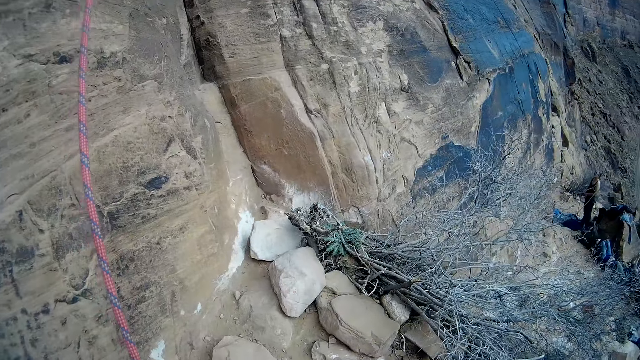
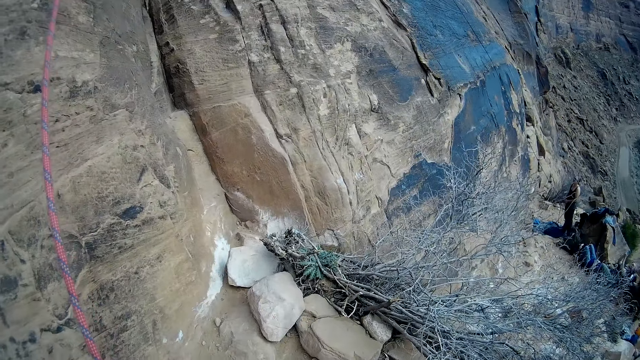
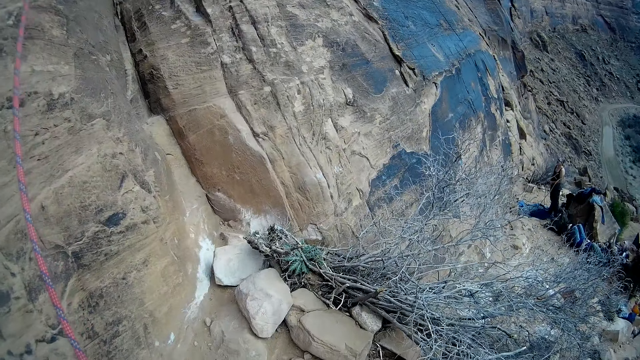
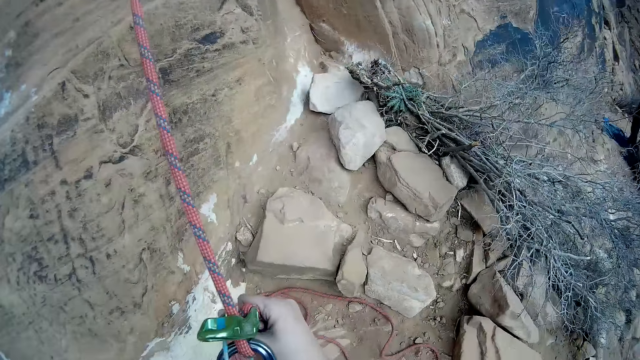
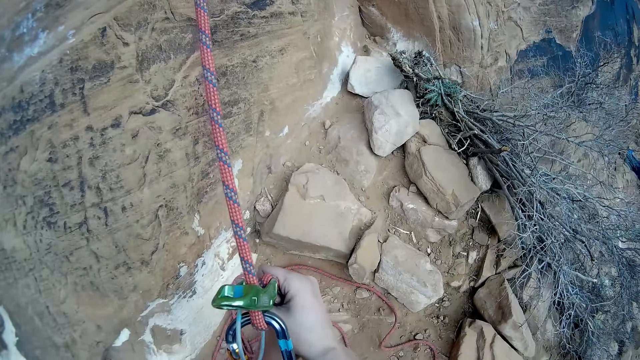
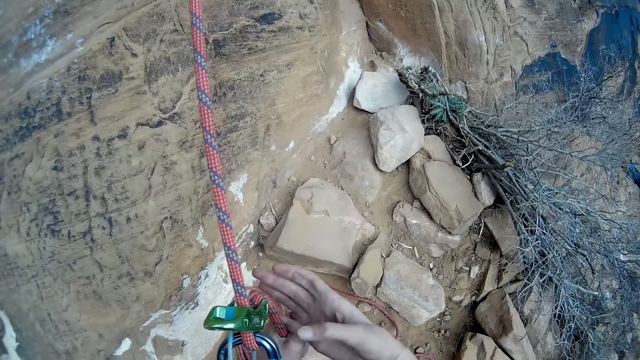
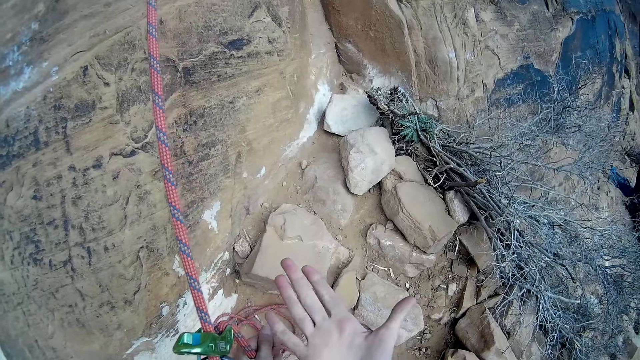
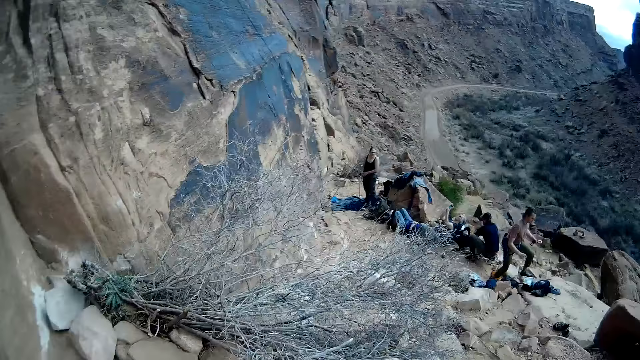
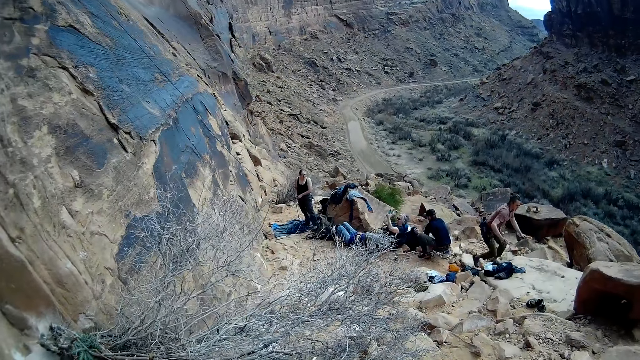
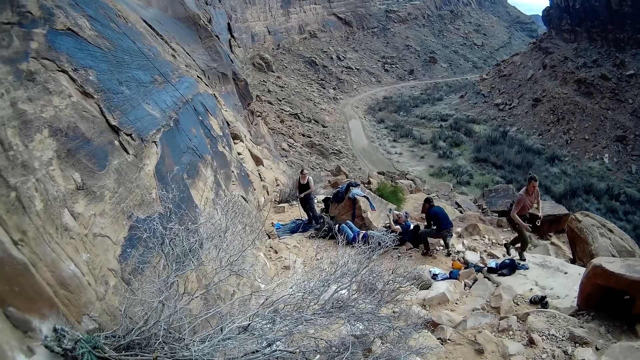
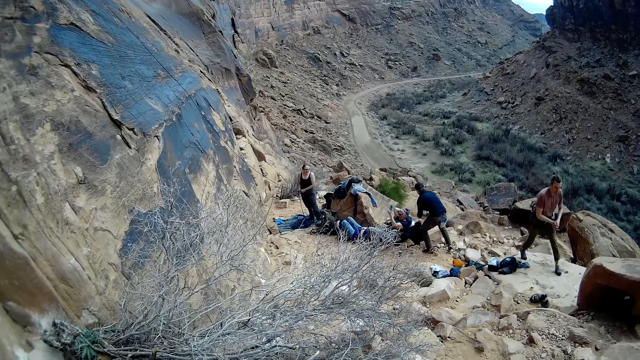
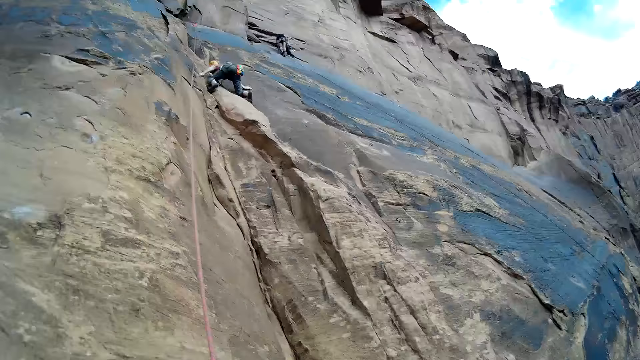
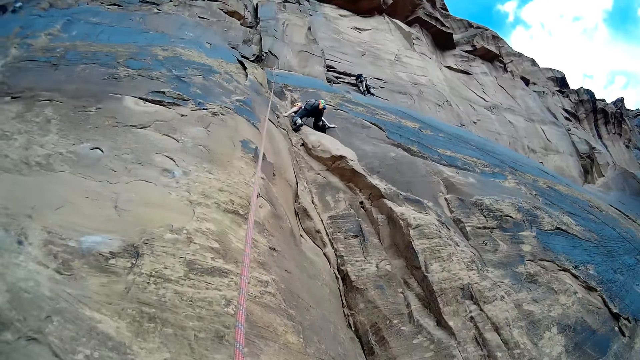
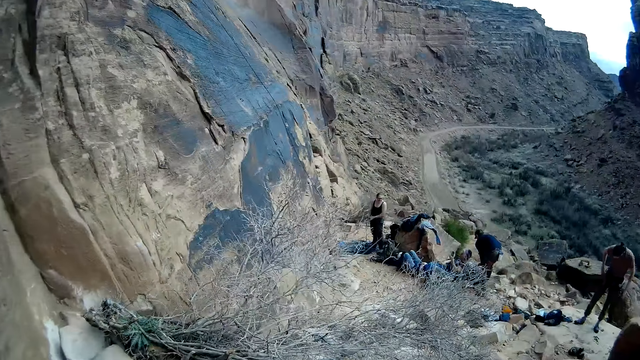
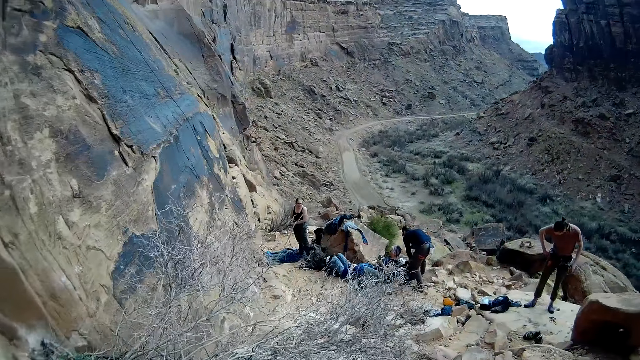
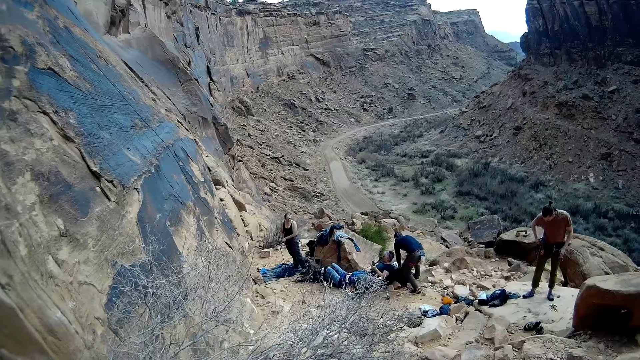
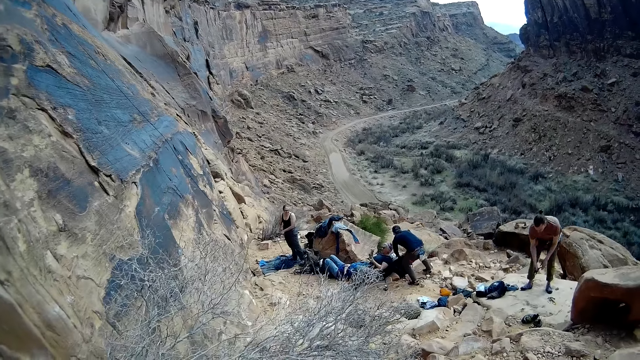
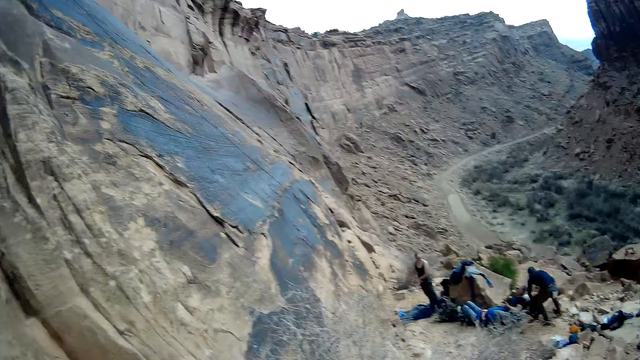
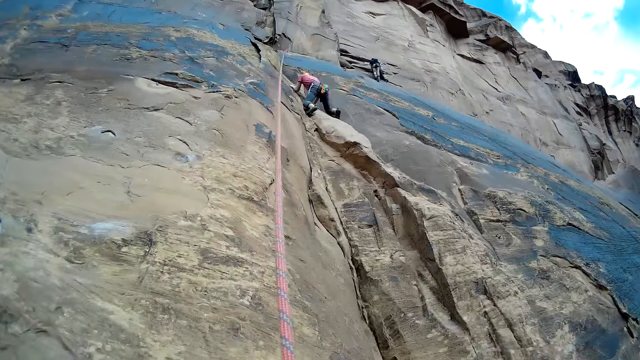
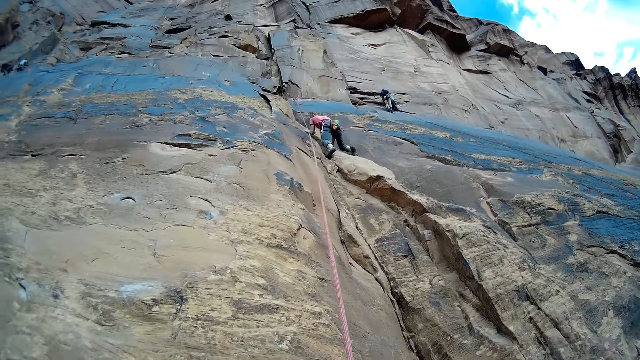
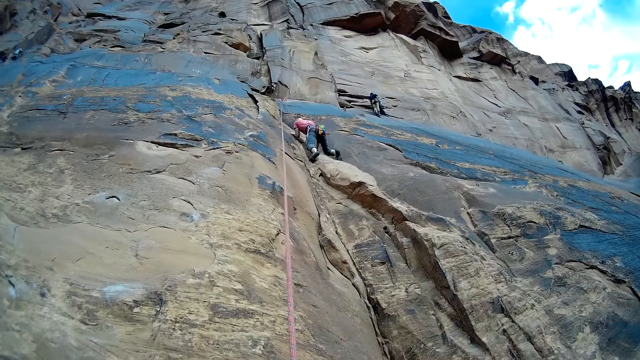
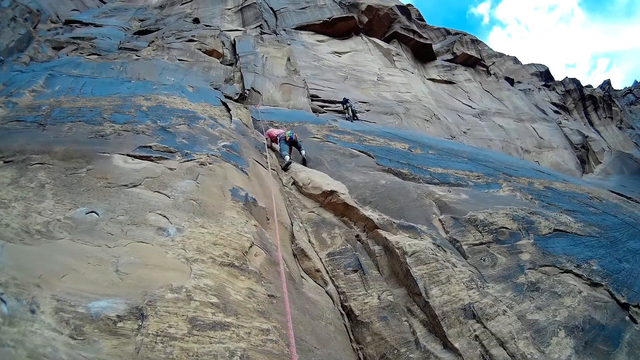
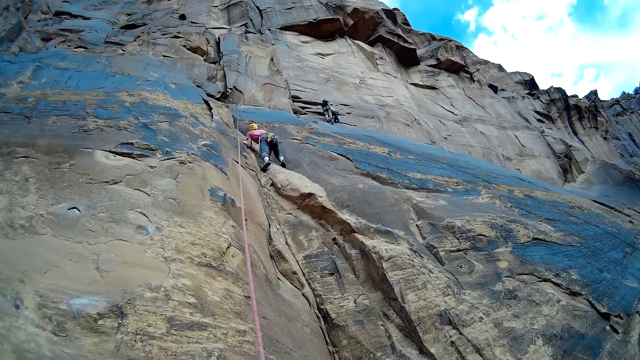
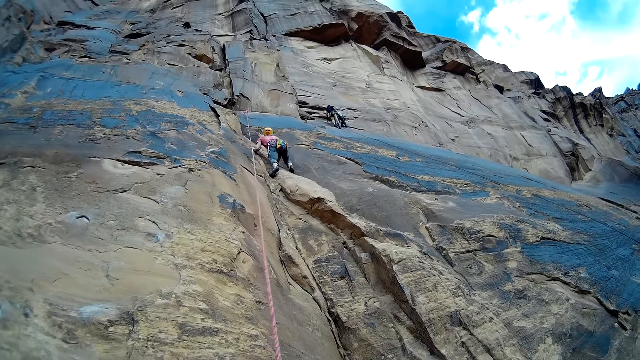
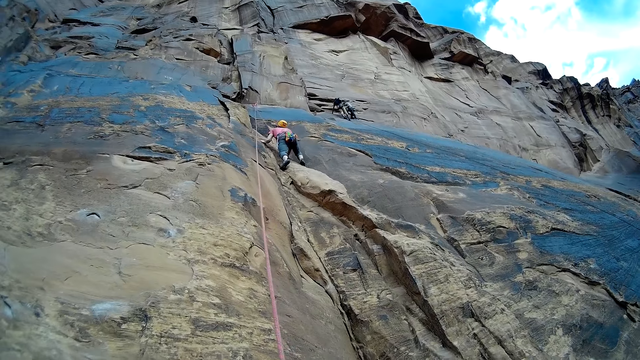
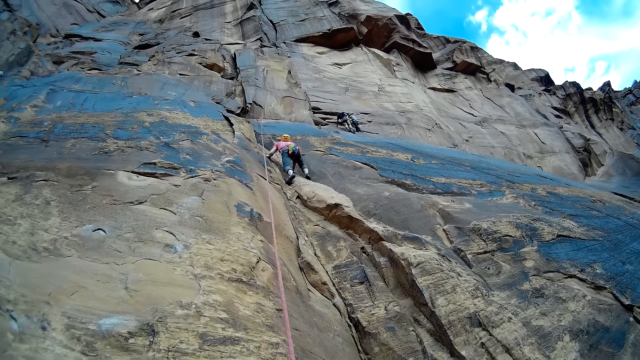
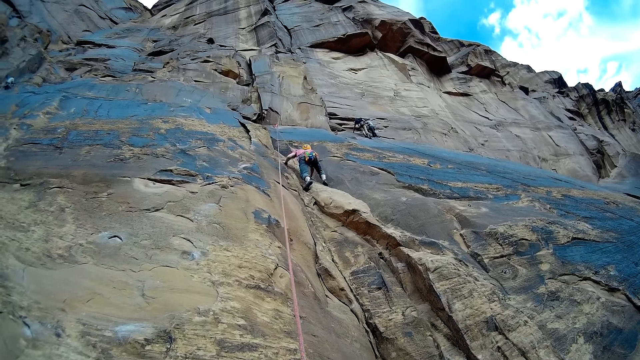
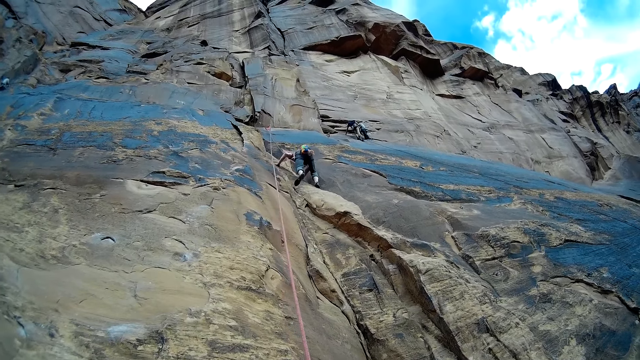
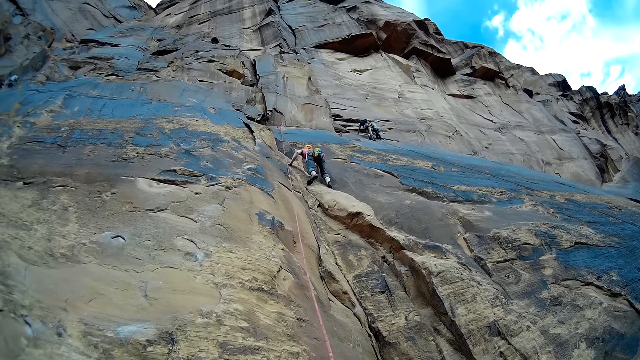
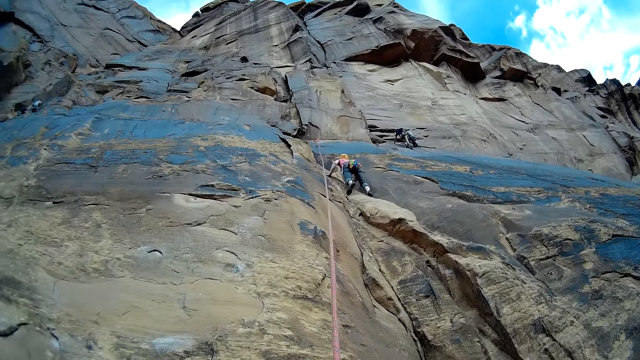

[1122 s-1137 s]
The camera wearer looks around. They hold the rope. They look around. They hold the rope. They look around. They look at a man.

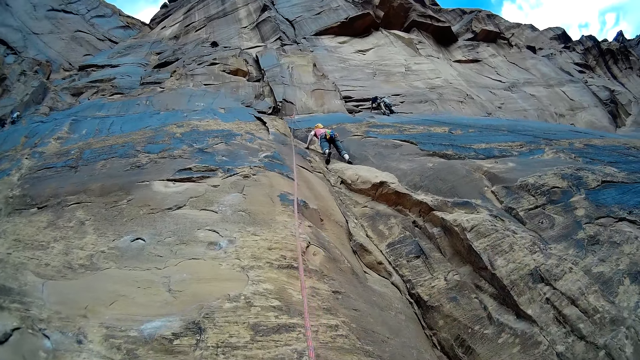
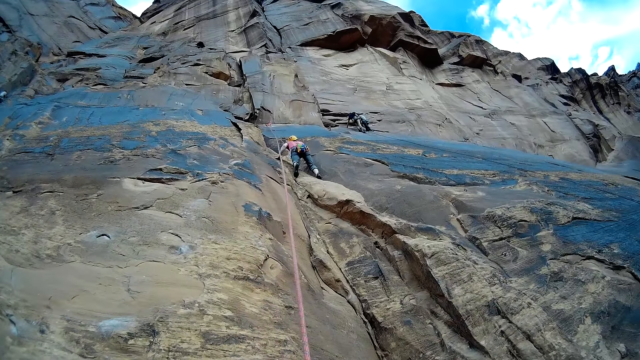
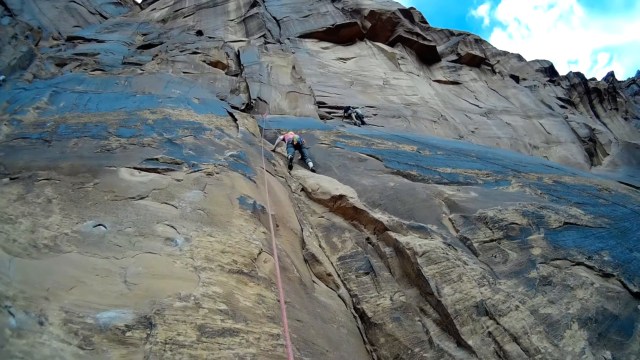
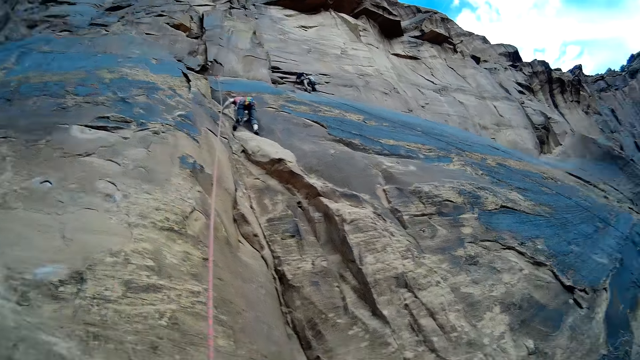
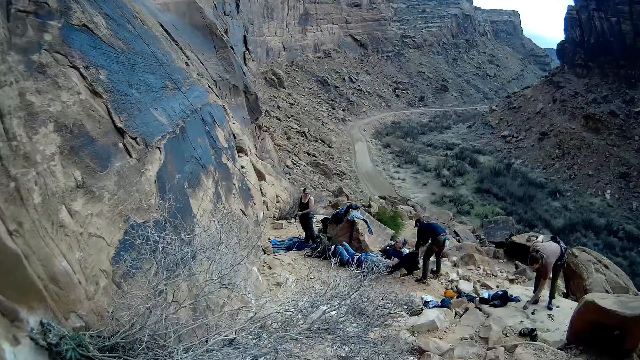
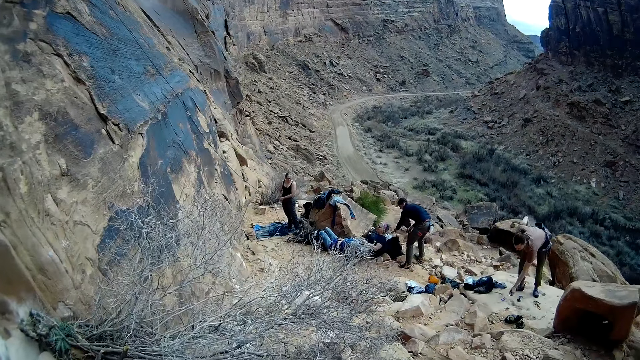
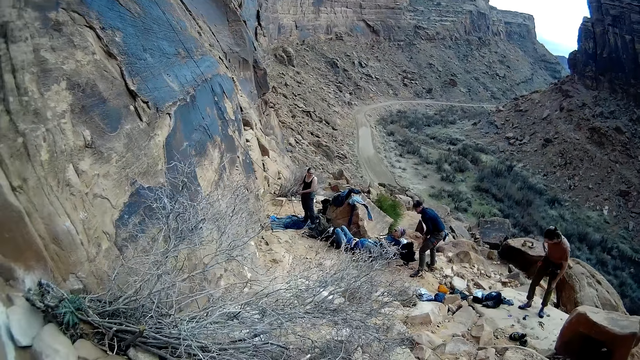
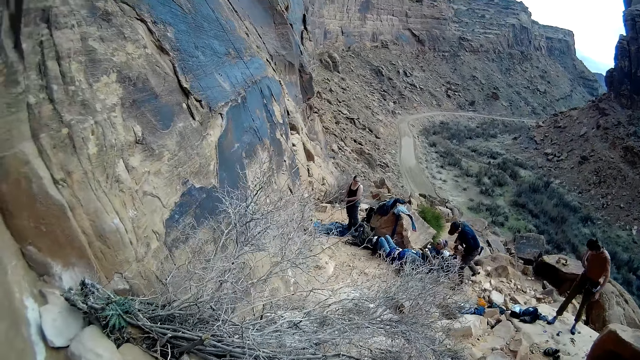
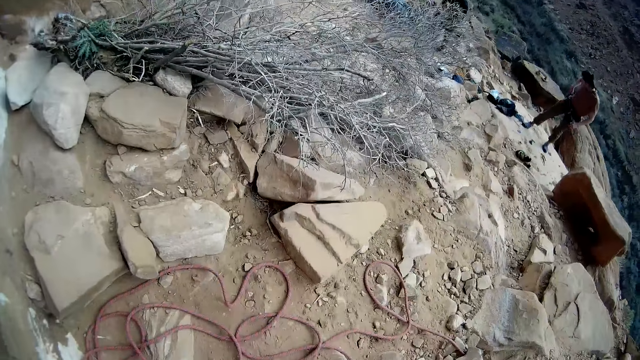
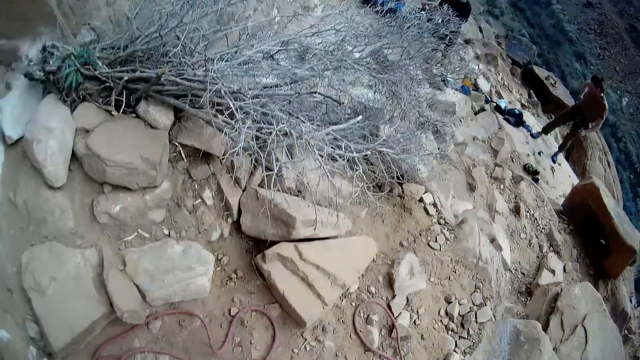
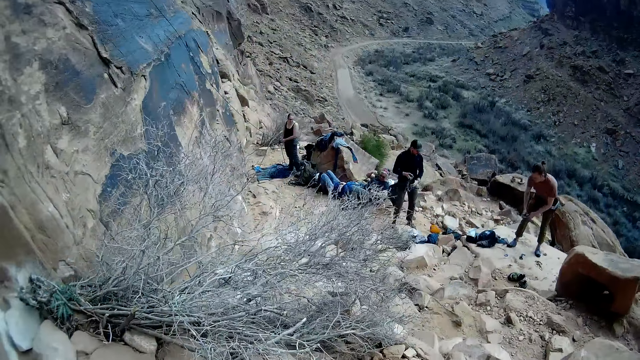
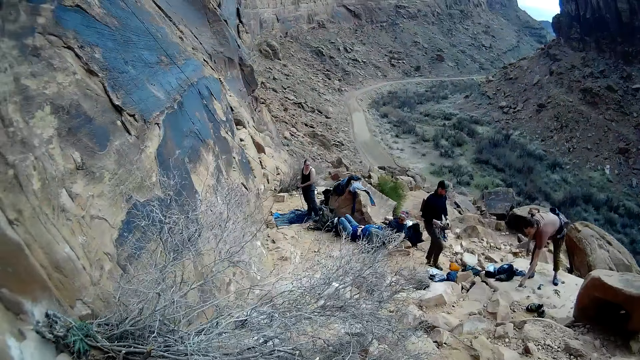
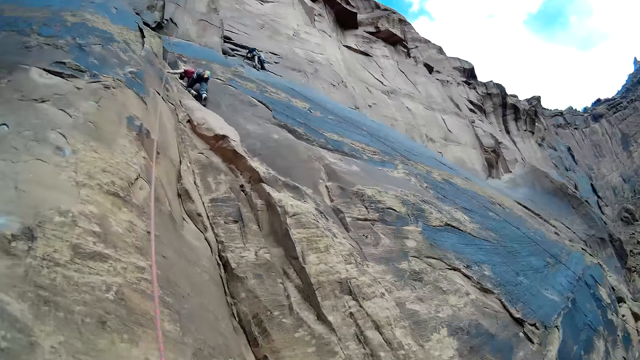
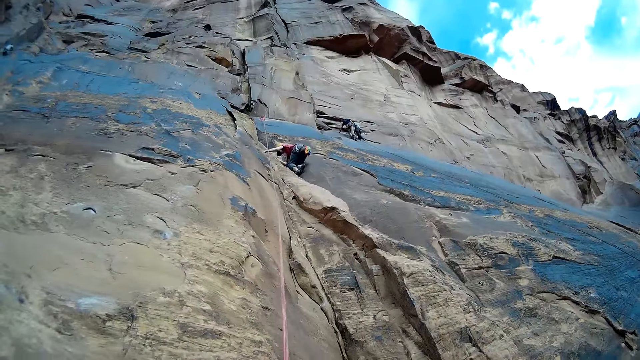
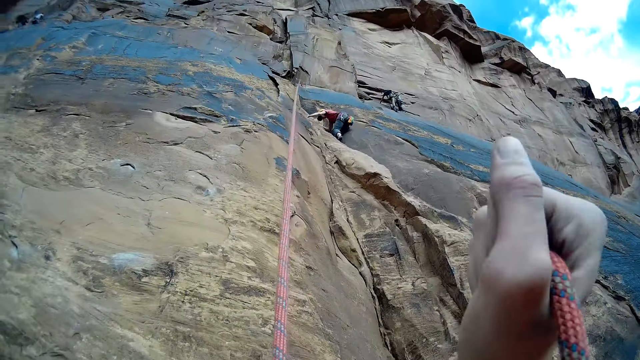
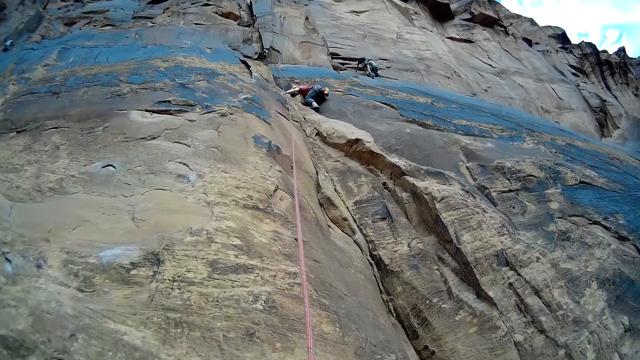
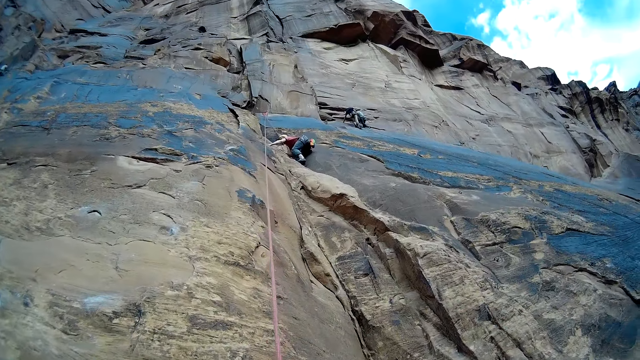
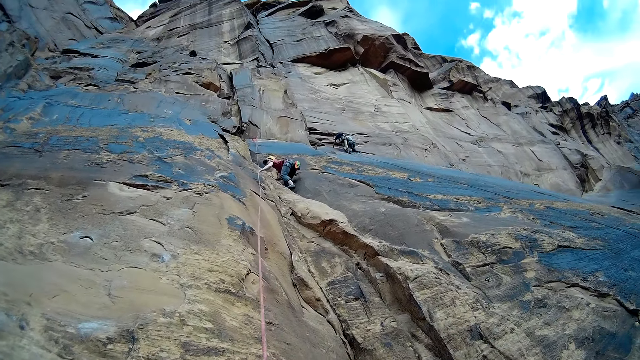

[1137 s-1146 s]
The camera wearer looks around. They look at the rope. They look around. They hold the rope.
